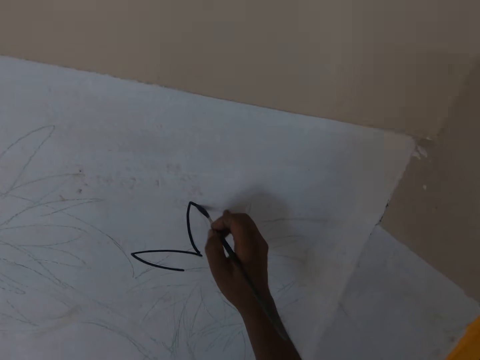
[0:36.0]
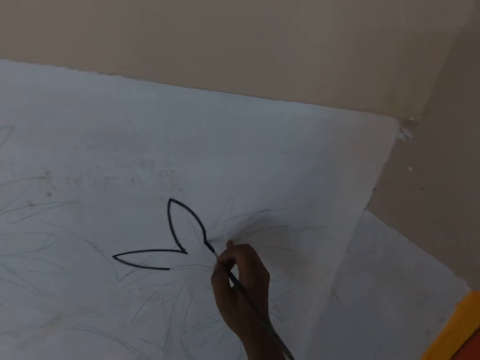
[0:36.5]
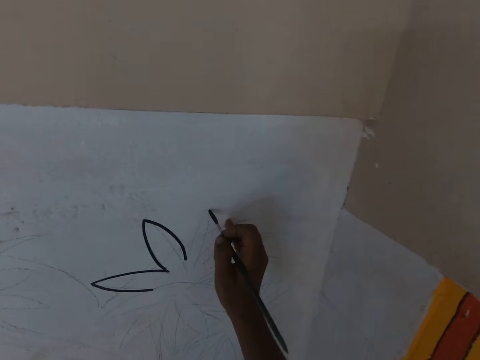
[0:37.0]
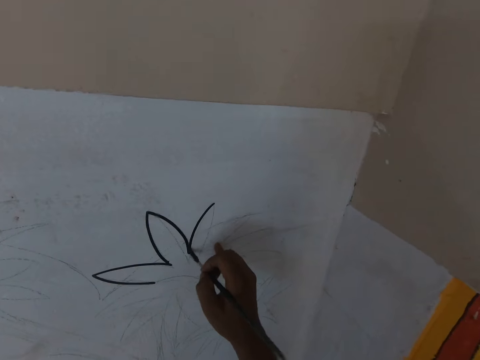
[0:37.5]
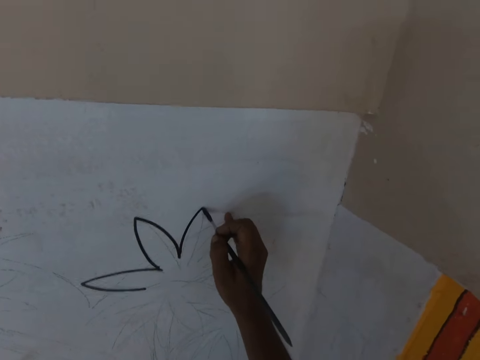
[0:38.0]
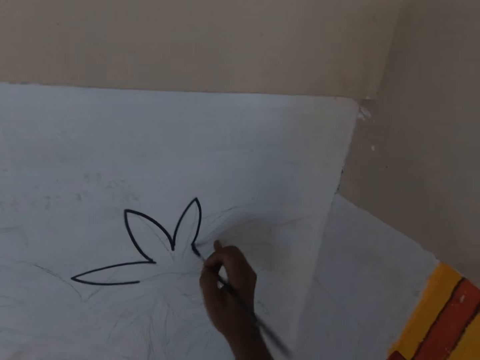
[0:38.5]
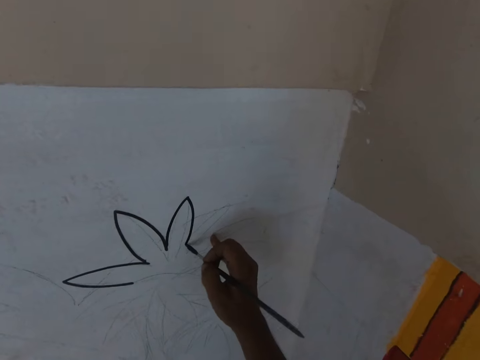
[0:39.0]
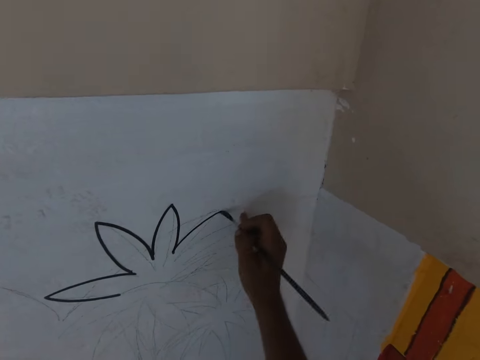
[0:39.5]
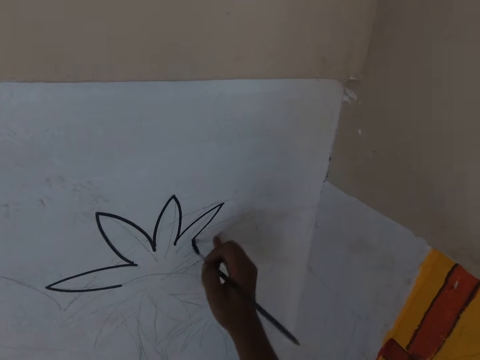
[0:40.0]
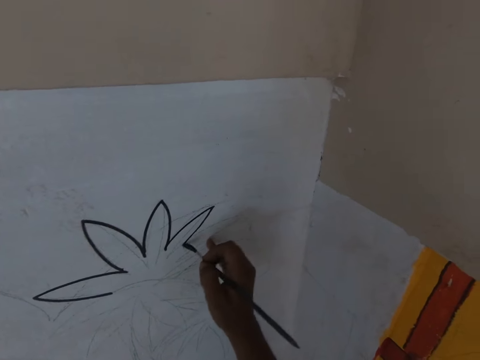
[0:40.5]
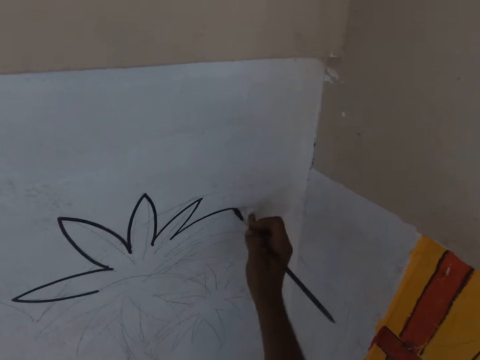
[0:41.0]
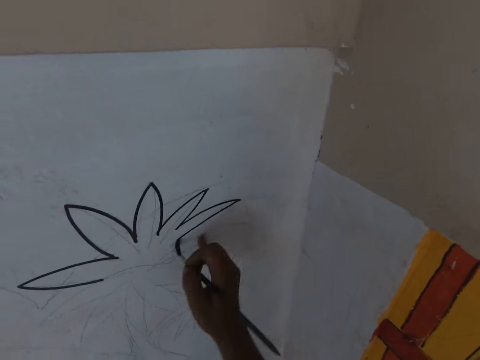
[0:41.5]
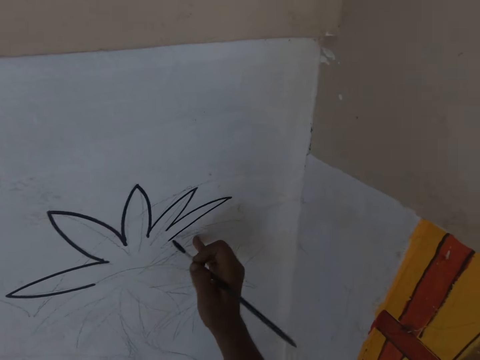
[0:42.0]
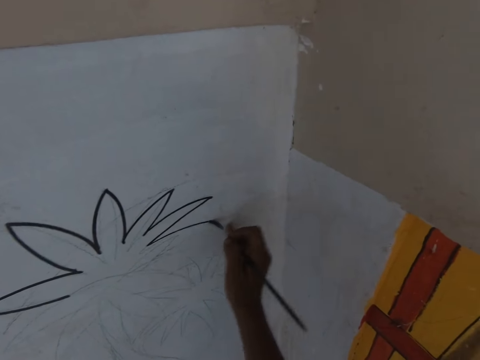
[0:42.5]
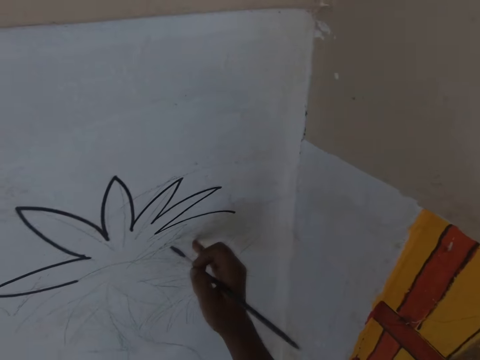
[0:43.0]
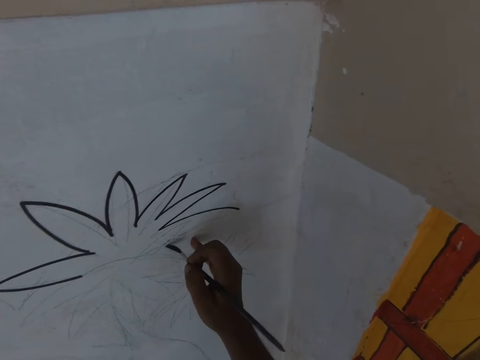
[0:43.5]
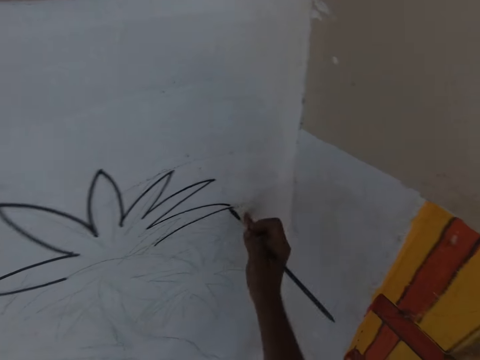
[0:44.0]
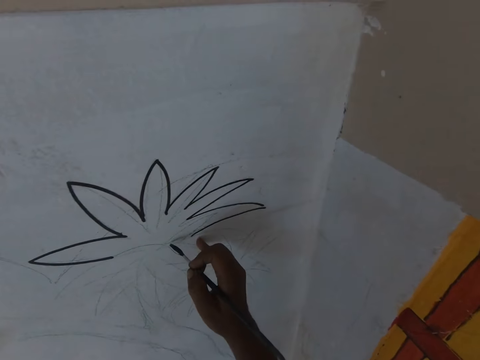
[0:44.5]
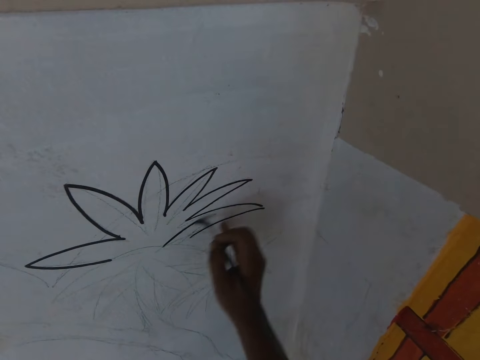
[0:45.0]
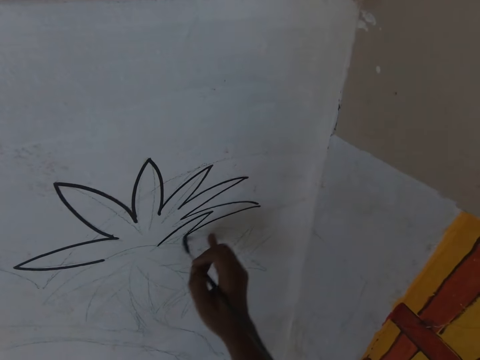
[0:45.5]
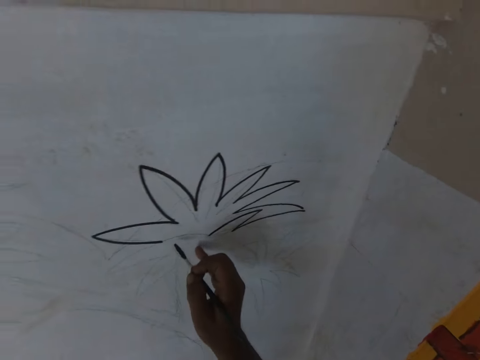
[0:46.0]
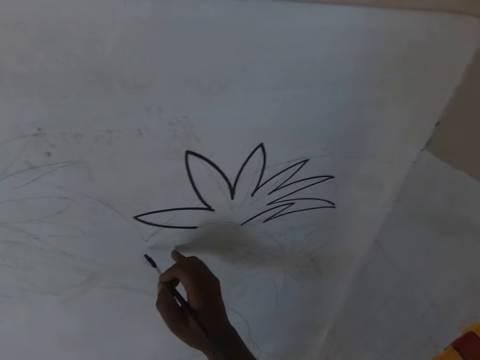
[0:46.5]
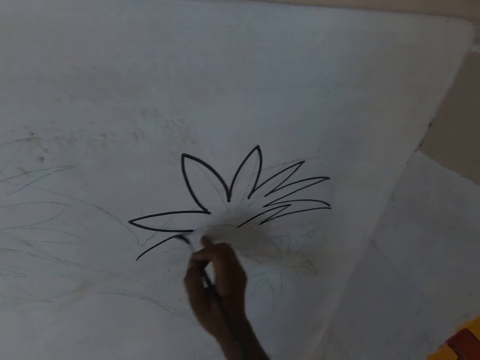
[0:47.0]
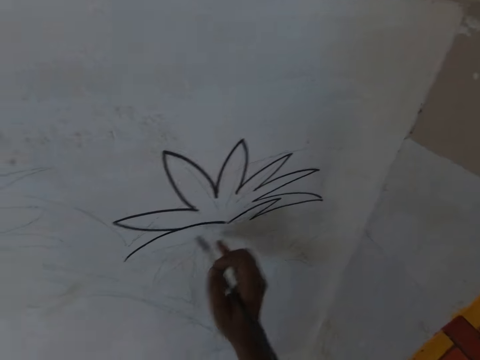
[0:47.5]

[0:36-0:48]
The camera wearer draws on the wall with the paint brush. They talk to a man.

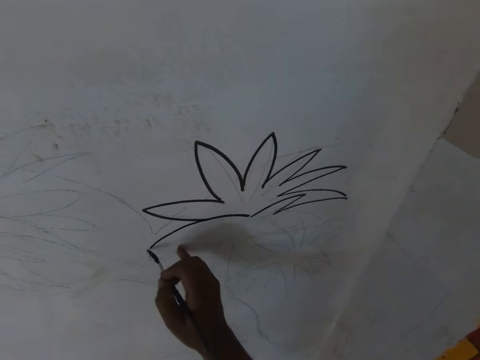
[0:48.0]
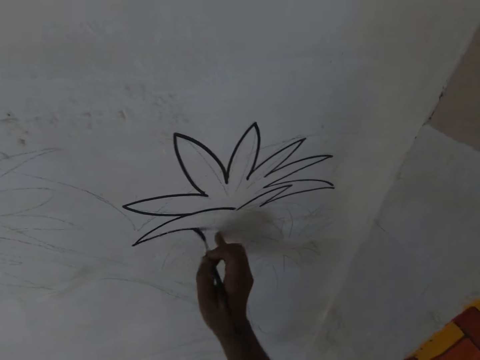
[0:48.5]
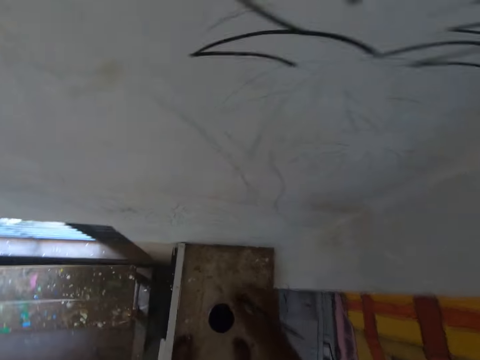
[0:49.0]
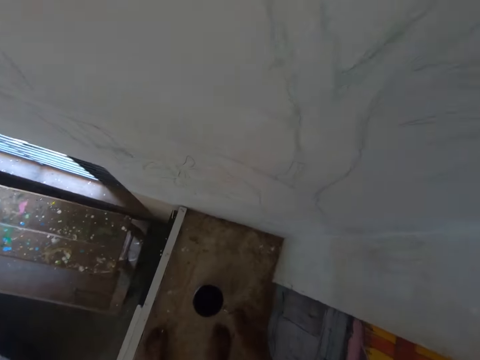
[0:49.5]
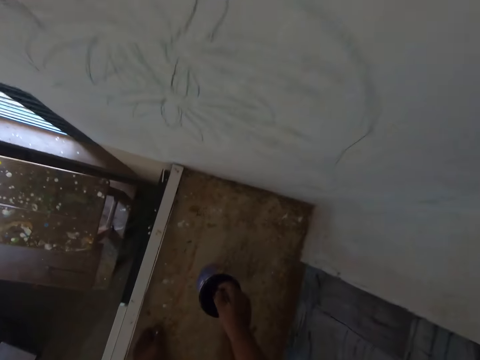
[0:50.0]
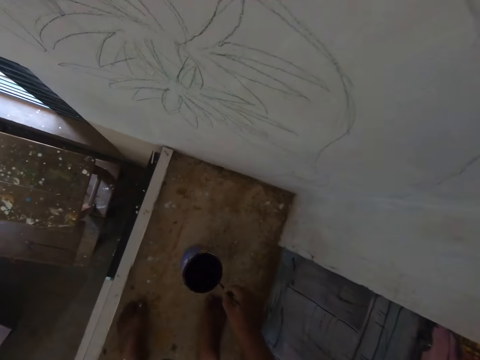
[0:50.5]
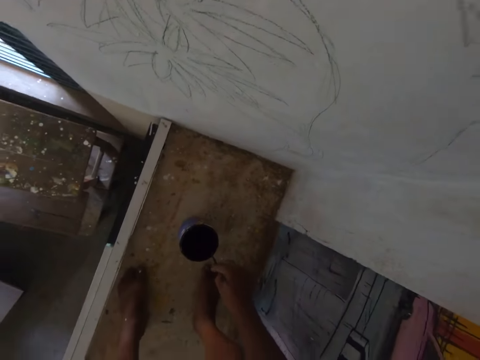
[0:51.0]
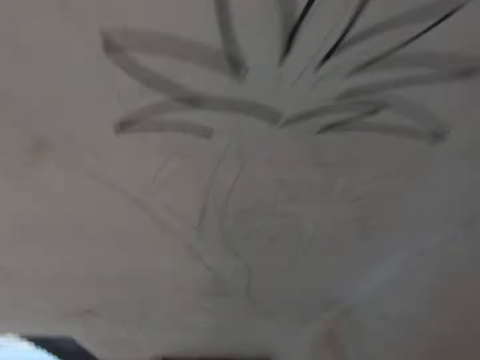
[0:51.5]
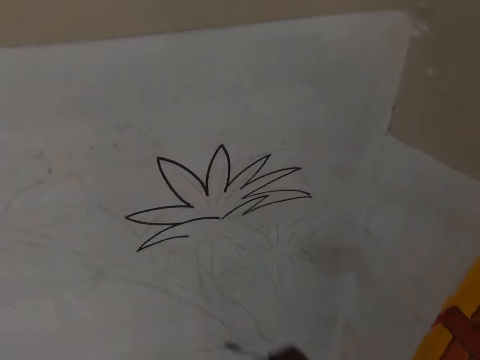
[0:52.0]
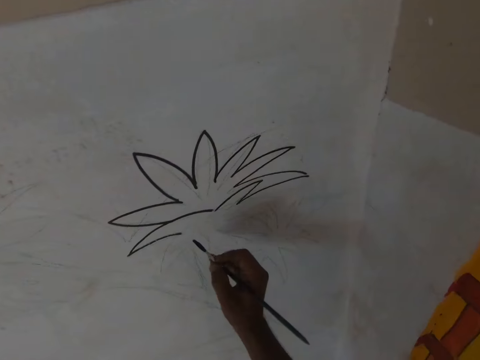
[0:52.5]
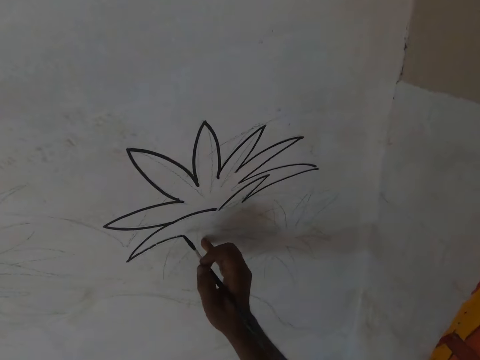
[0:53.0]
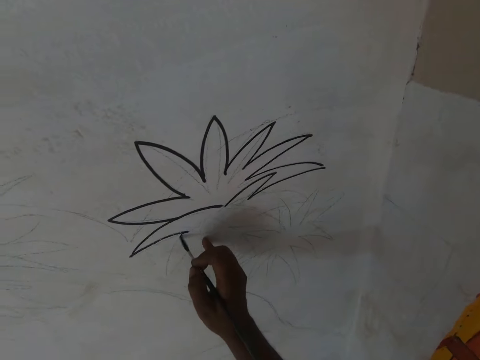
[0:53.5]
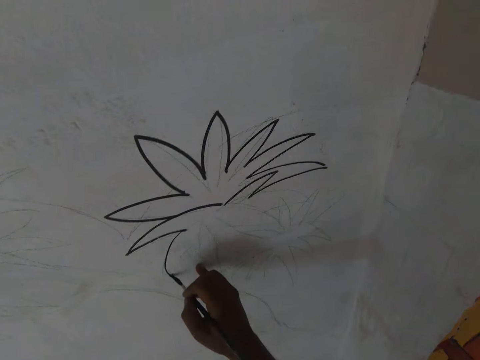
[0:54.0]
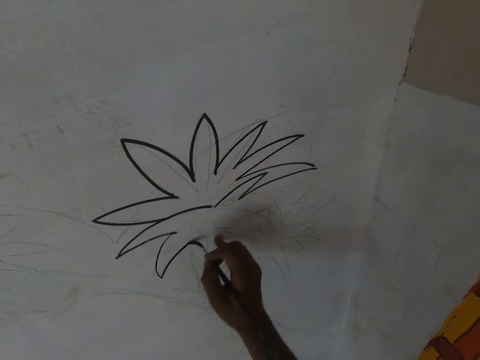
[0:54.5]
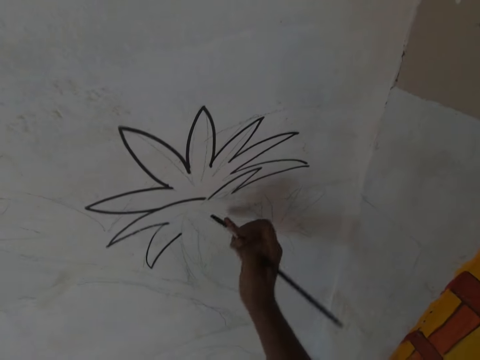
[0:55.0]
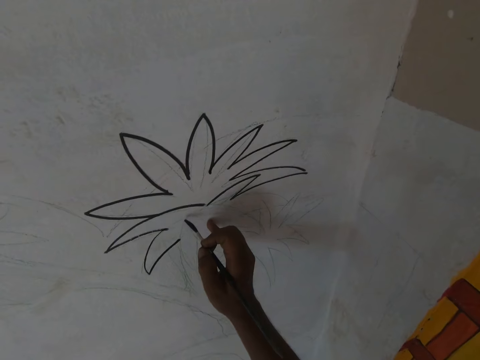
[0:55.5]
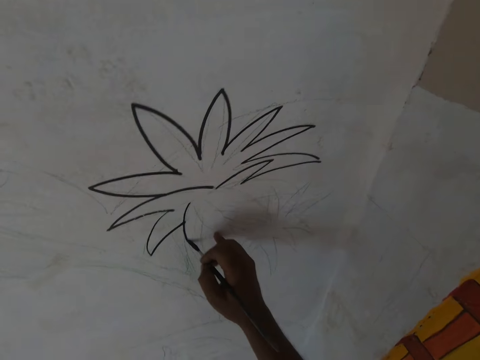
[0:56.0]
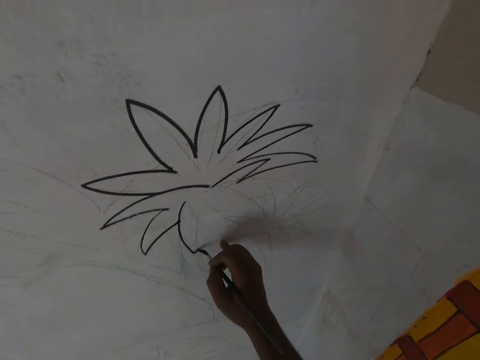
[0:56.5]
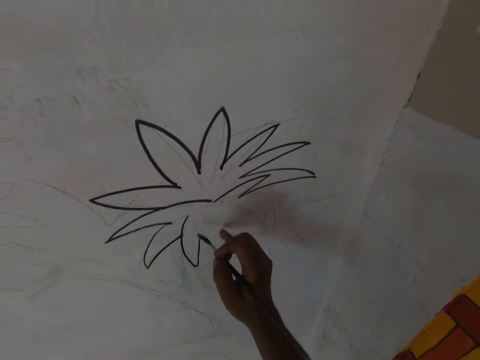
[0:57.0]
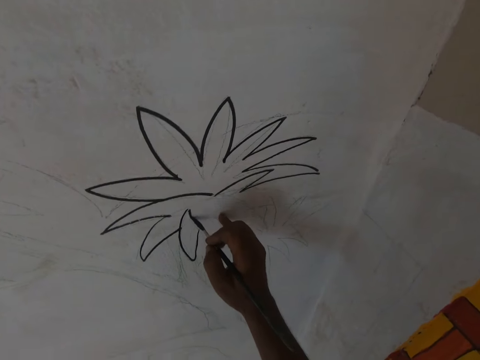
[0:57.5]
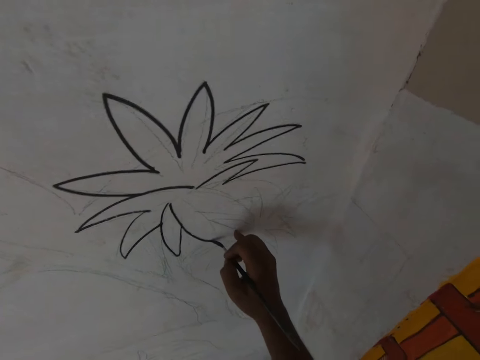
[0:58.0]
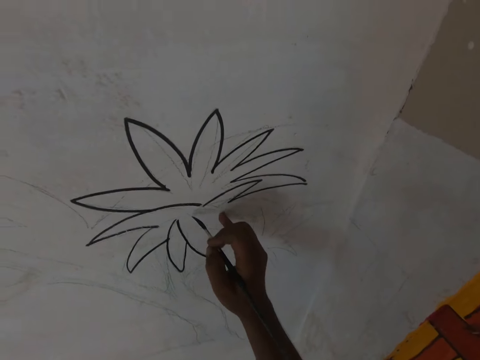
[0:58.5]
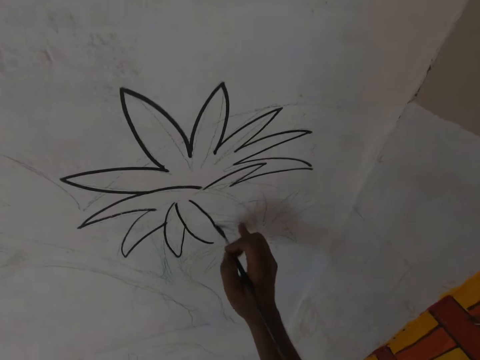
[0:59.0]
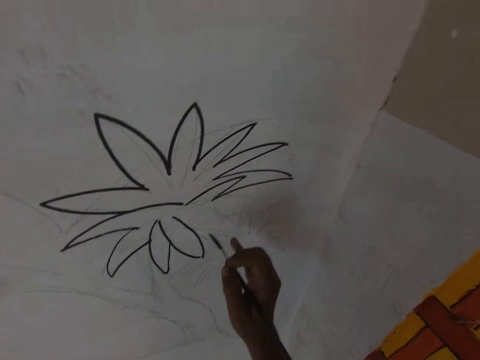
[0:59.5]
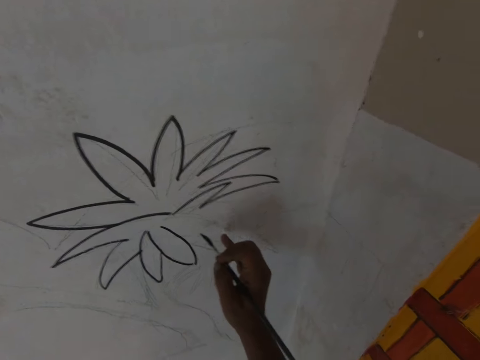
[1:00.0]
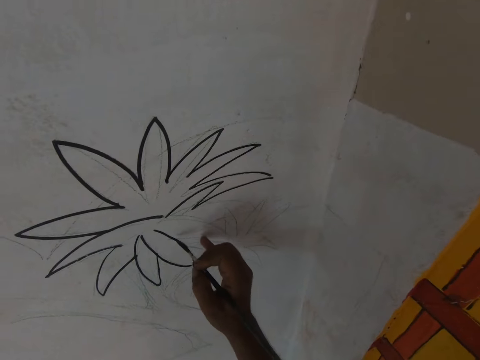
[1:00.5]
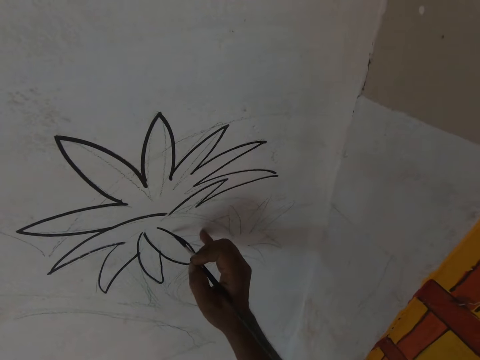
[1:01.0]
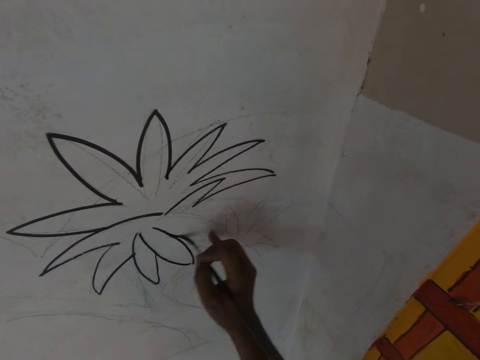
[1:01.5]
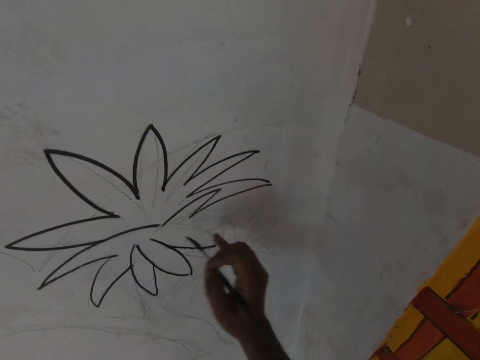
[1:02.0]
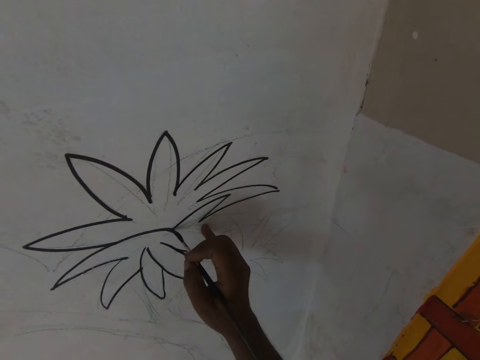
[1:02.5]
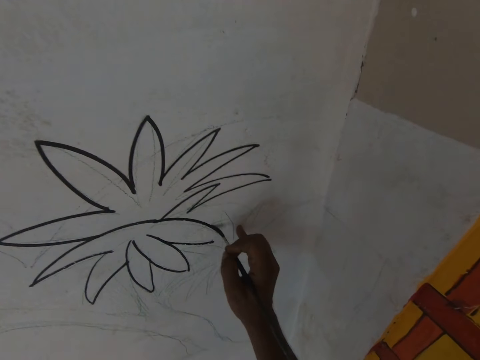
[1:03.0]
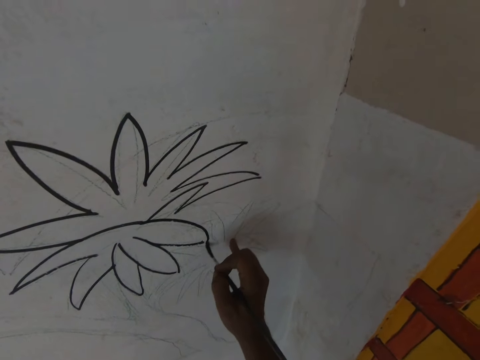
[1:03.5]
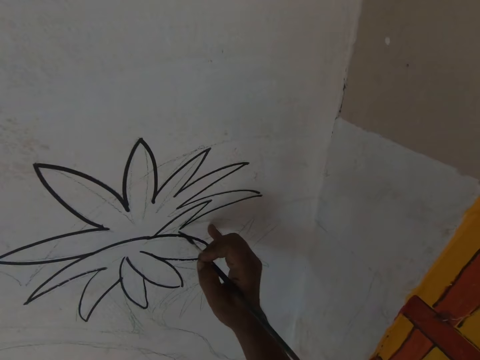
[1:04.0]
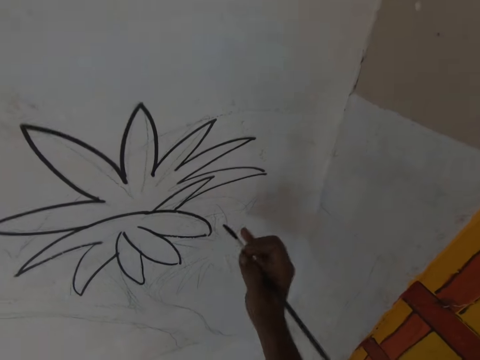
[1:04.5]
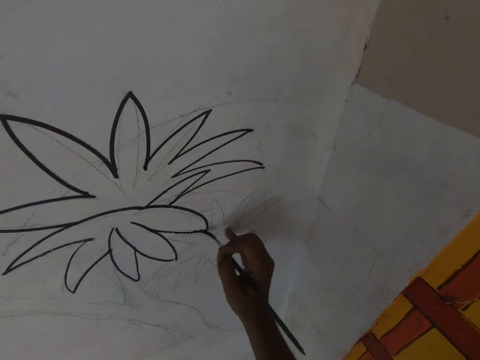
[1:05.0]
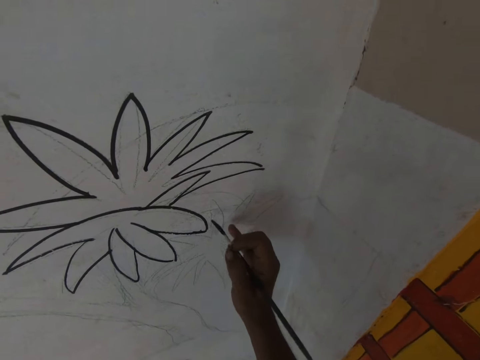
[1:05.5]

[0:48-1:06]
The camera wearer bends towards the can of paint. They dip the paint brush in the can of paint. They wipe the bristles of the paint brush on the can of paint. They stand up. They paint a drawing on the wall with the paint brush. They draw on the wall with the paint brush. They talk to a man.
